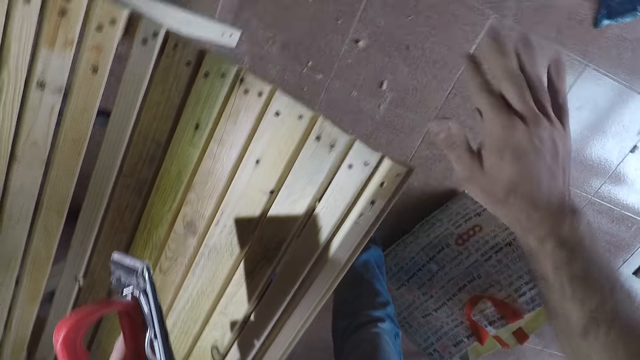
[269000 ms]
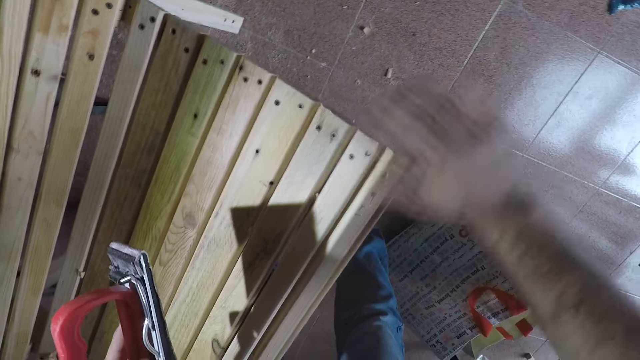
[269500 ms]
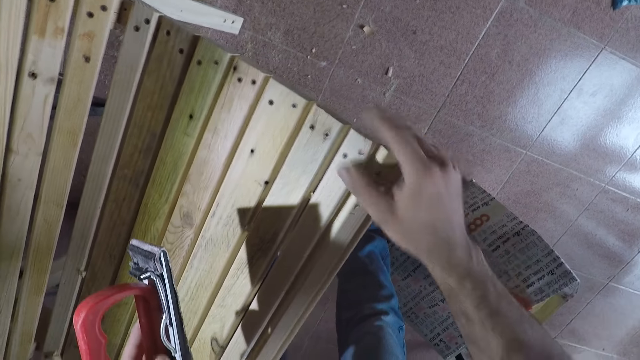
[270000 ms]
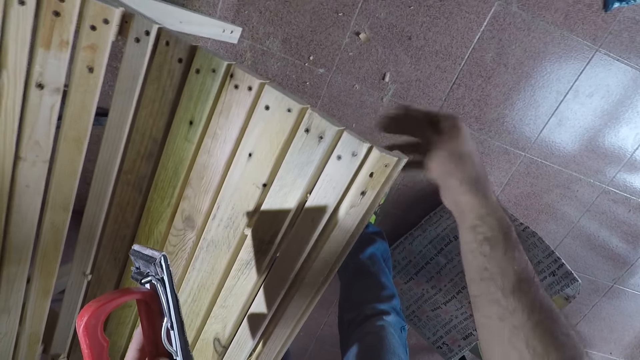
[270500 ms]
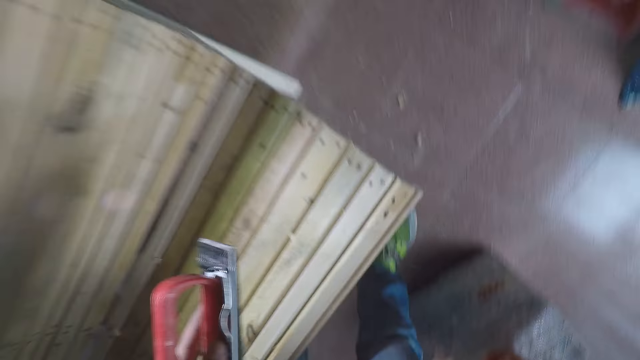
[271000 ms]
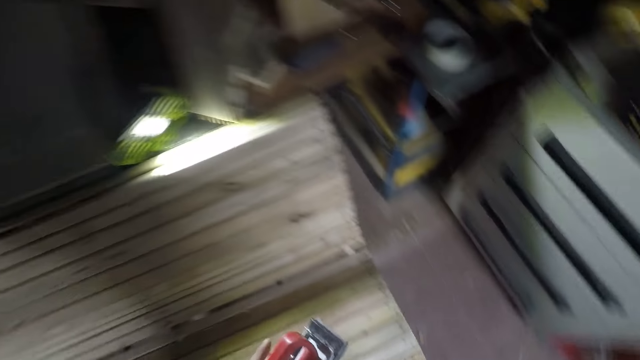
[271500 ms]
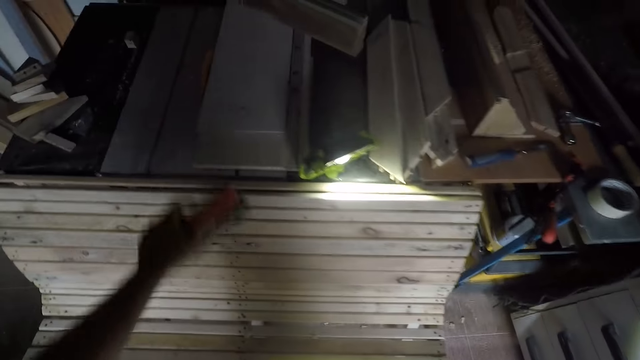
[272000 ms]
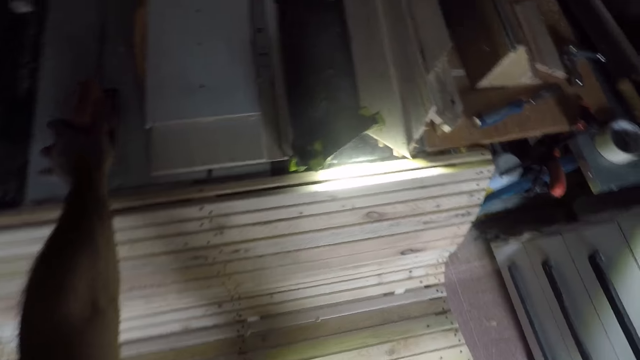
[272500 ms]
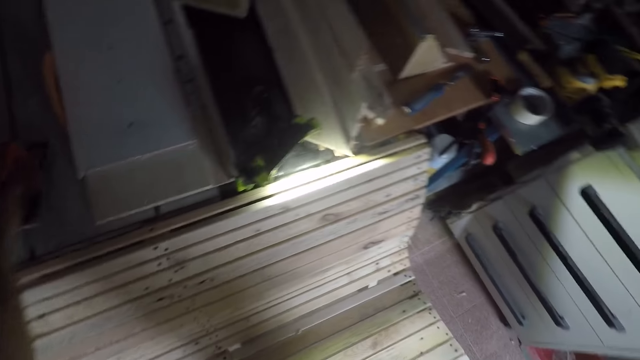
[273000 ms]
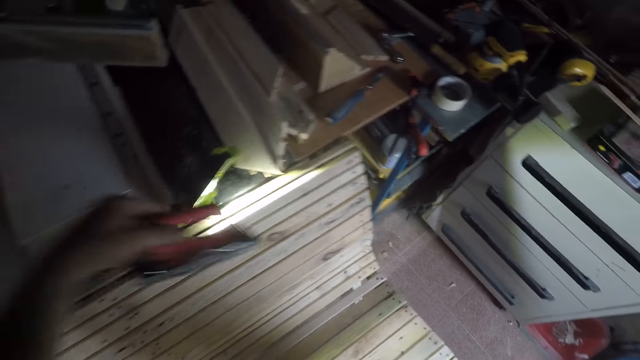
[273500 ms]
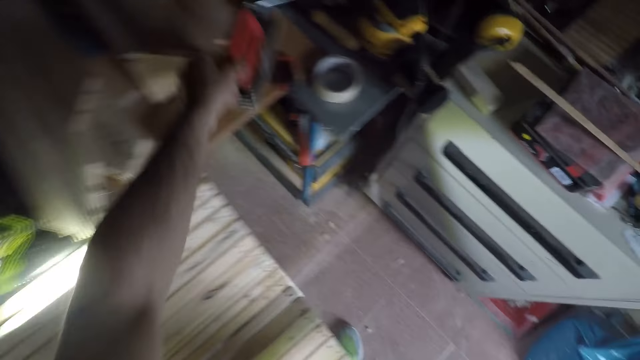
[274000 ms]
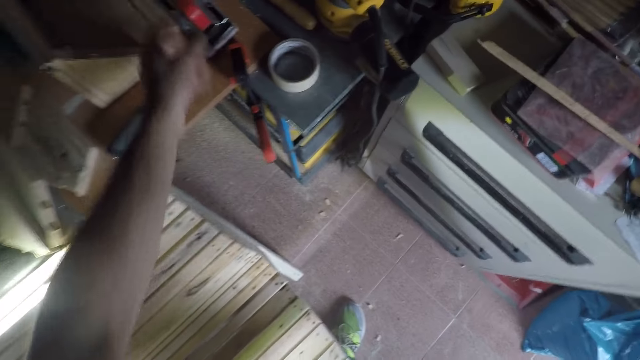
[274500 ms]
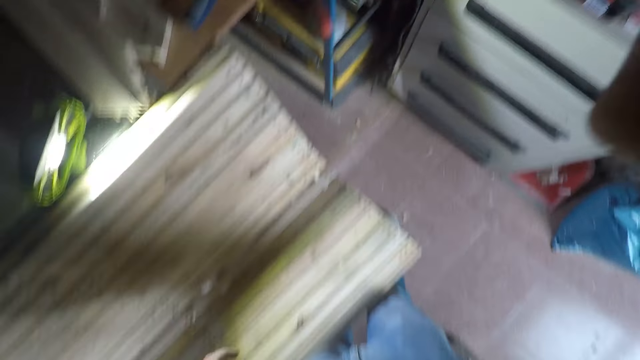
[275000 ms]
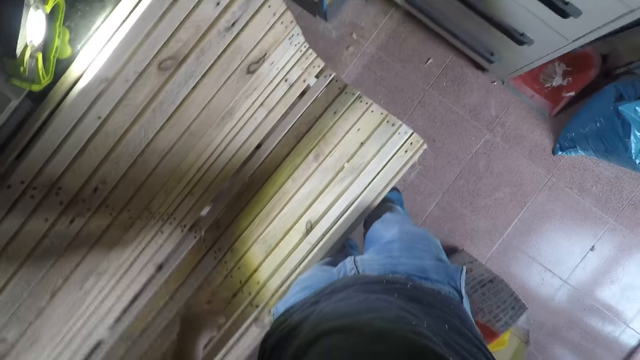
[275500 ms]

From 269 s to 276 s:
The camera wearer turns around. They put the hand planer on the board. They move the hand planer. They put the hand planer on another board. They move backwards.
